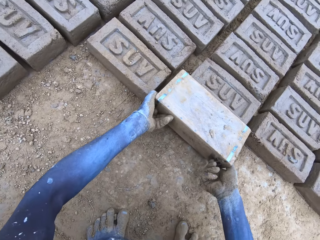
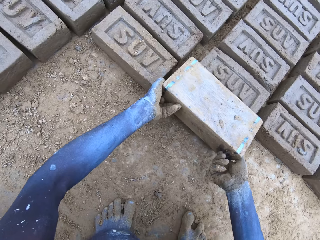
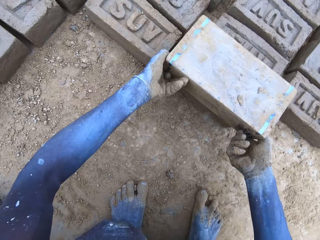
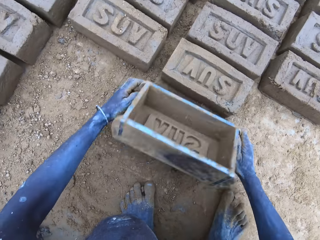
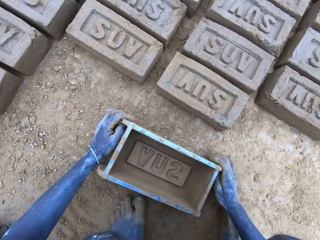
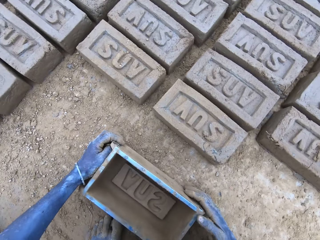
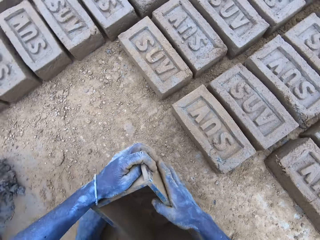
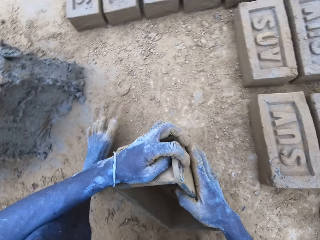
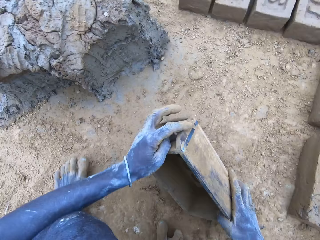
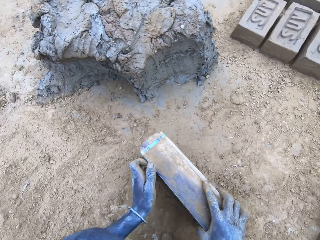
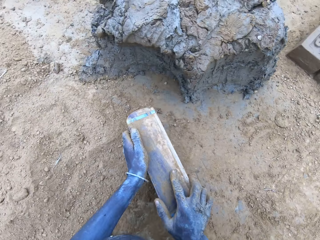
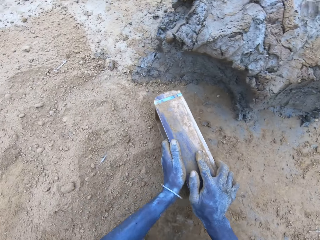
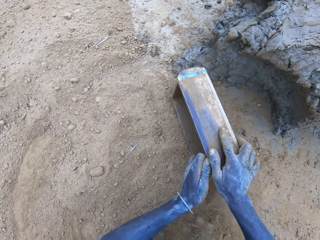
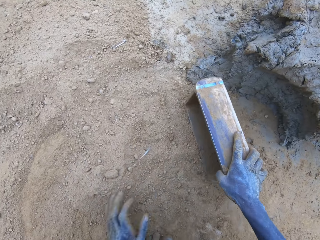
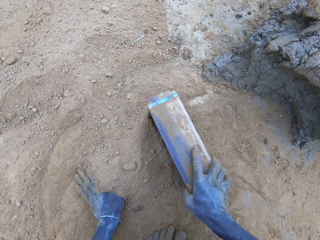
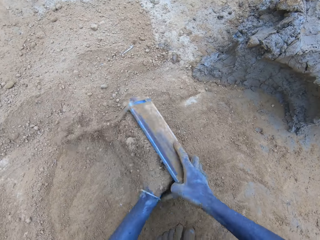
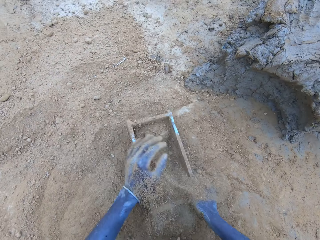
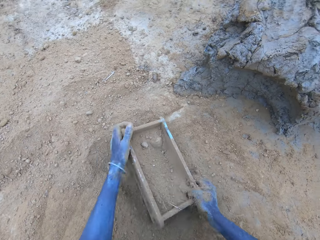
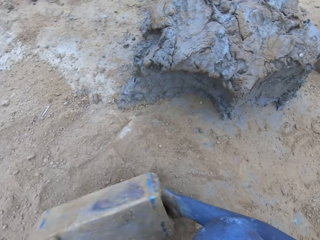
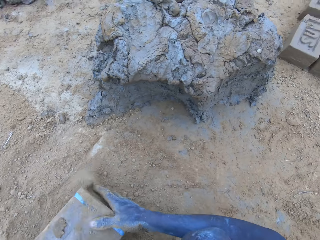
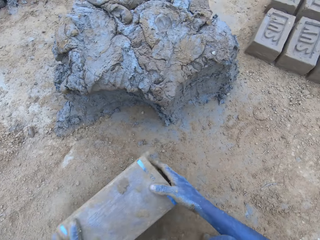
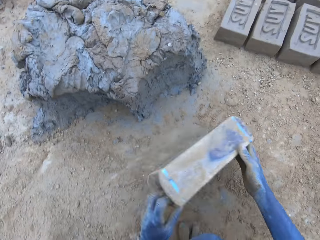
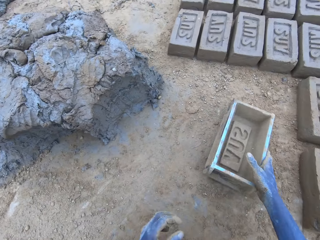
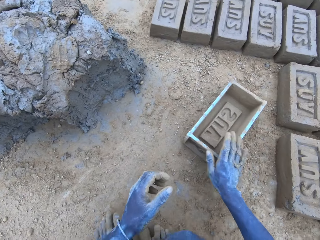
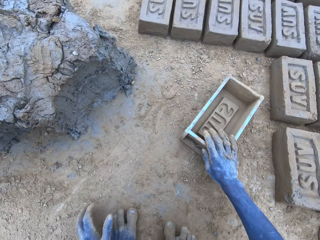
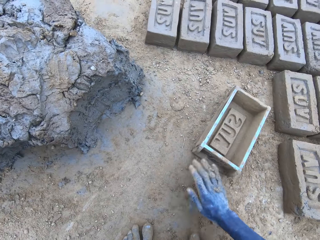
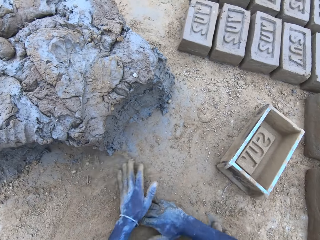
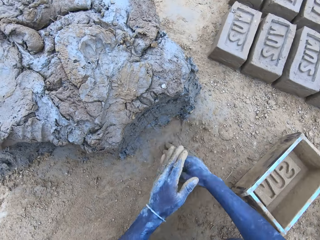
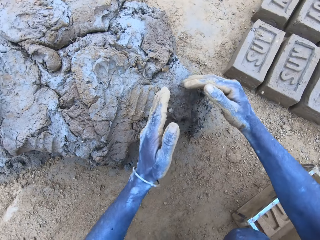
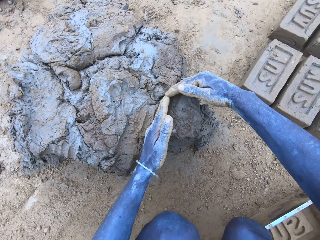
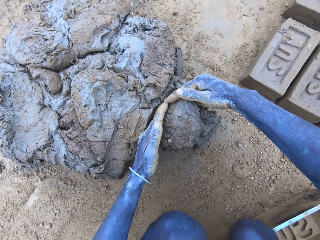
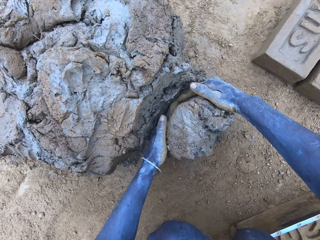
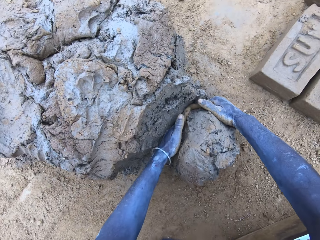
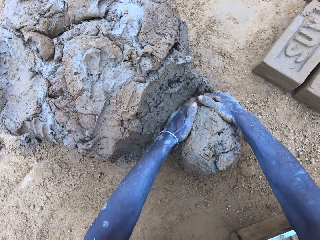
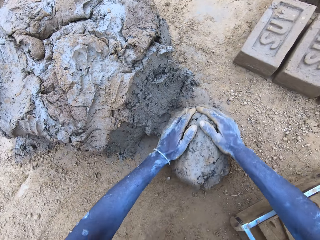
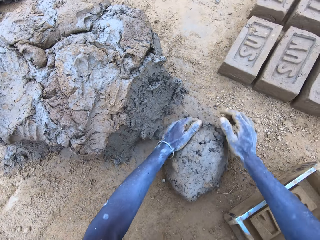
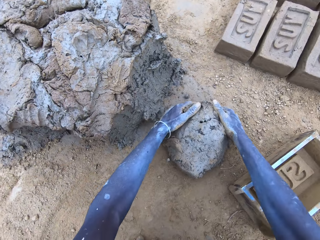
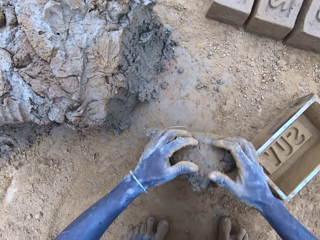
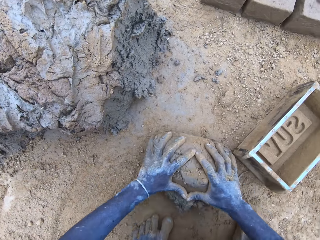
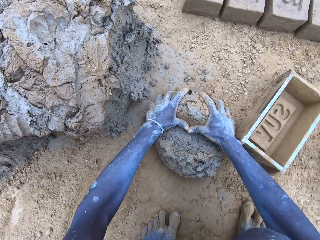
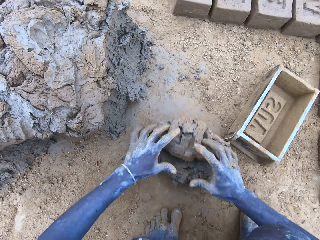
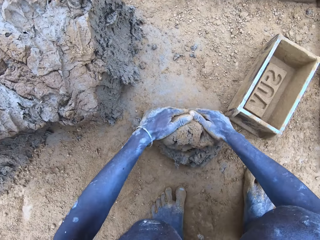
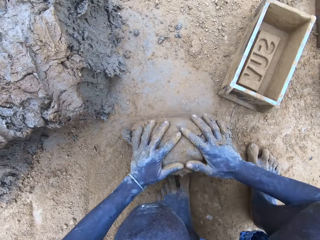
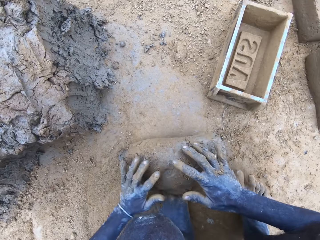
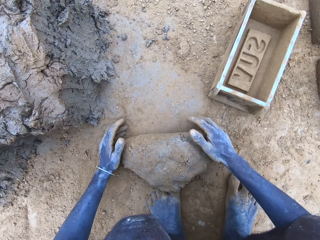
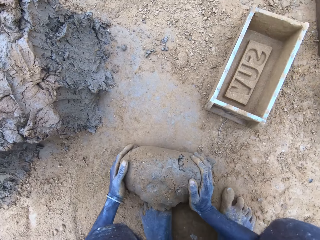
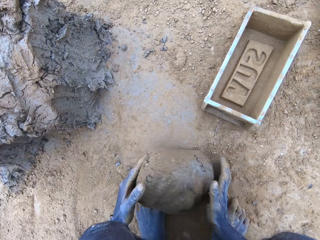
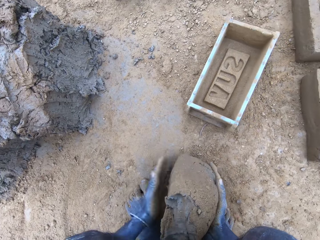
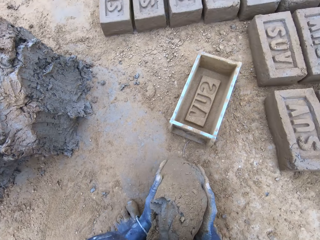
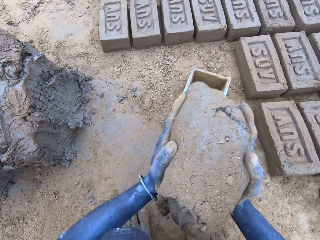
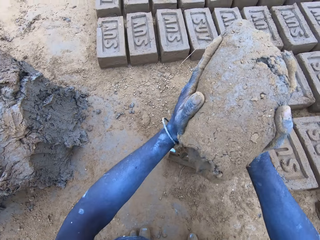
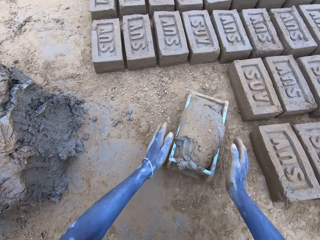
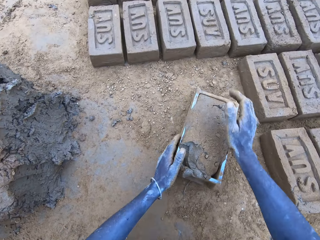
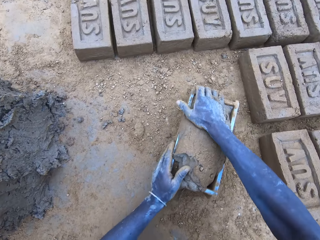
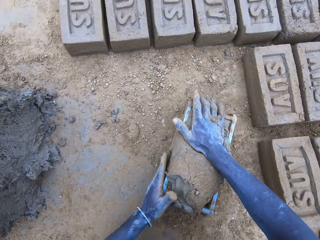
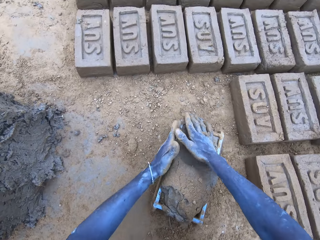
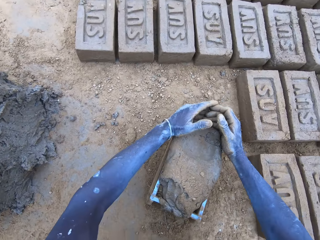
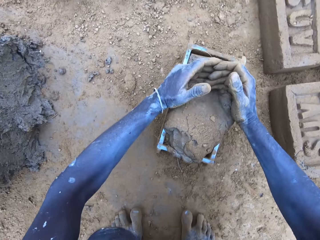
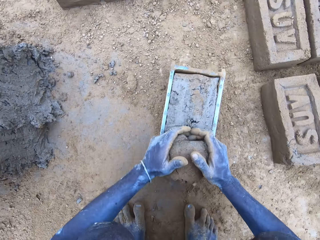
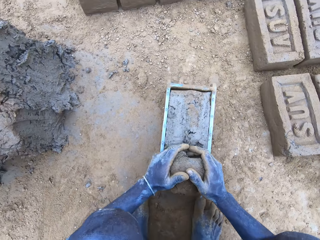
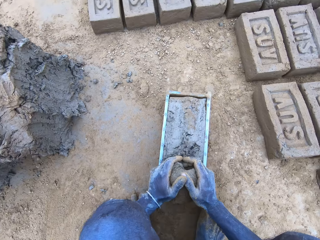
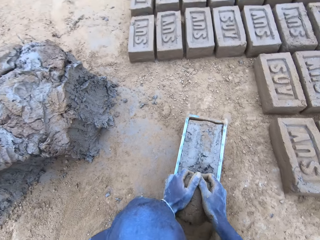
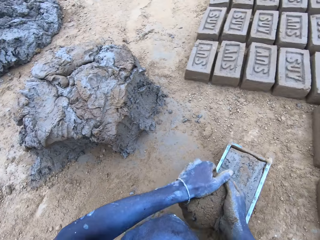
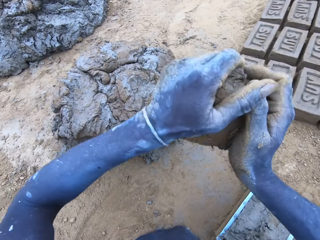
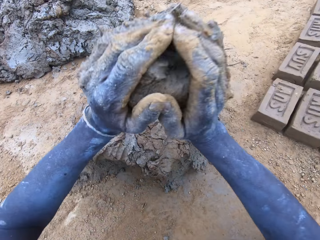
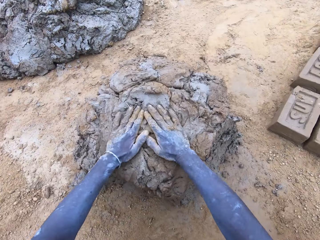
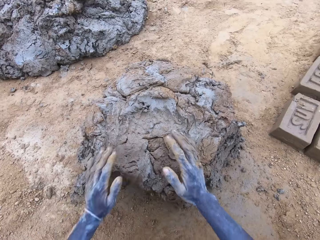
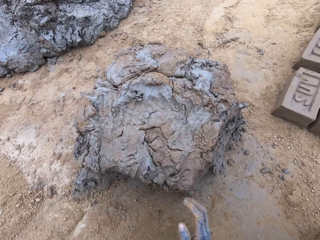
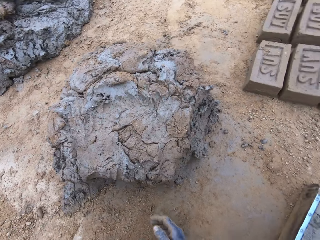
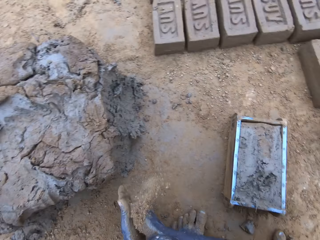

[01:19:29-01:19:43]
The camera wearer puts soil in the brick mold. They cut the mud. They mold the mud. They drop the mud in the brick mold. They reduce the mud and drop it.

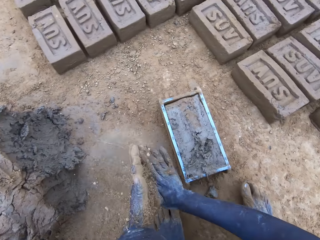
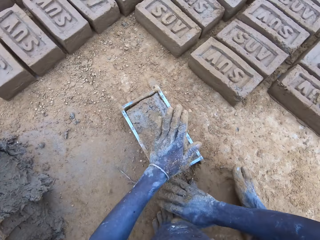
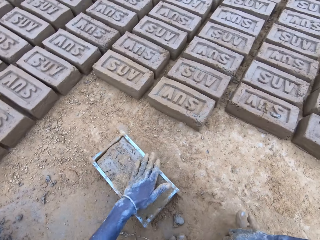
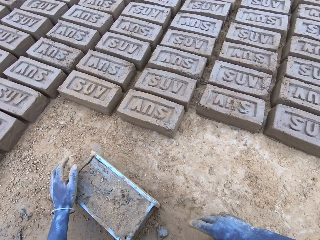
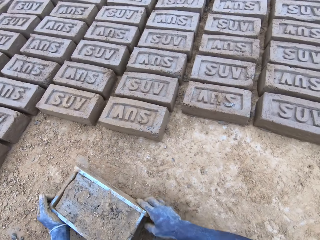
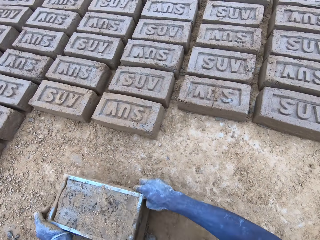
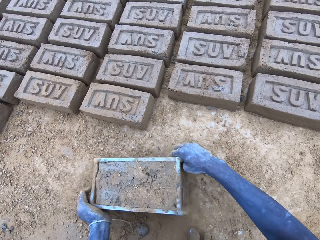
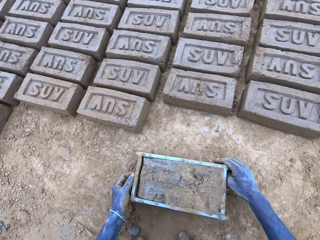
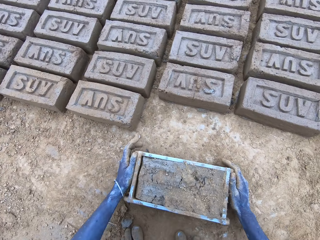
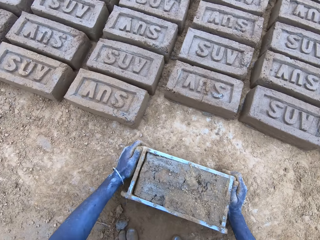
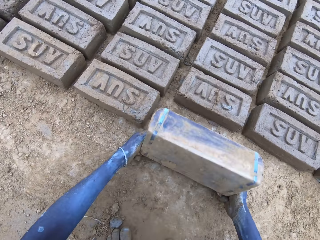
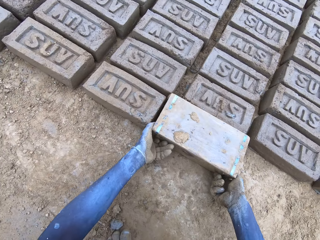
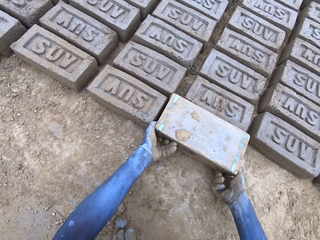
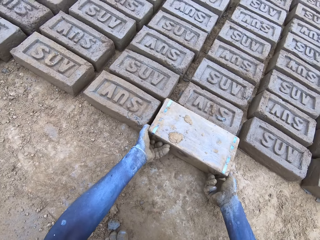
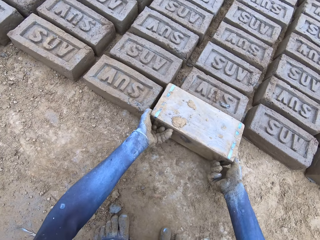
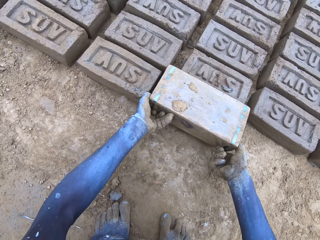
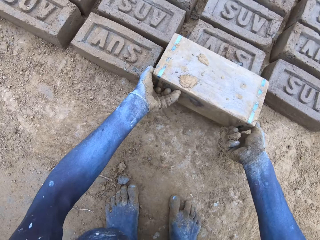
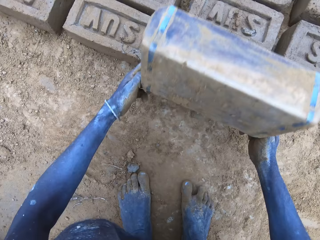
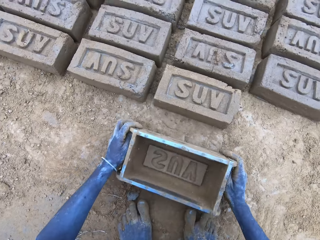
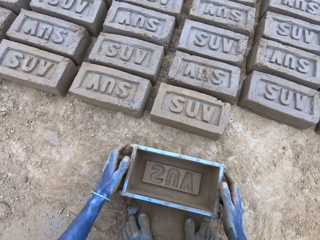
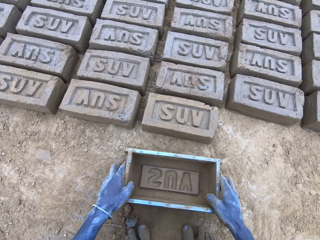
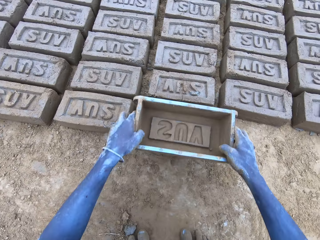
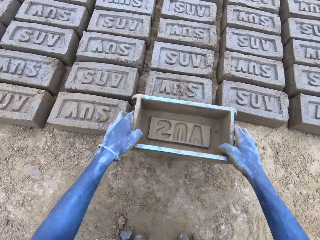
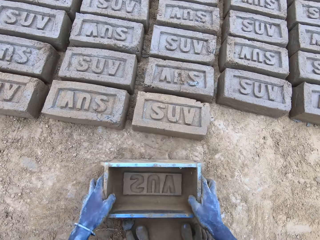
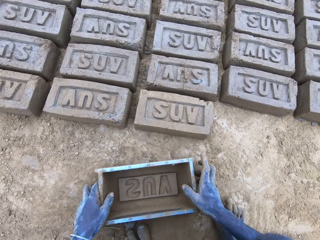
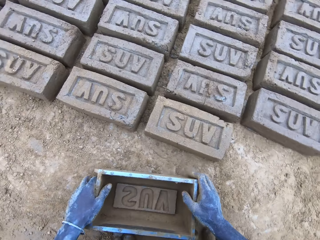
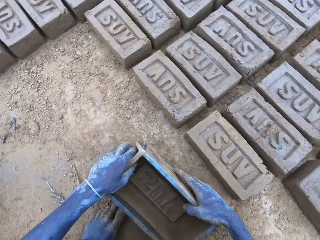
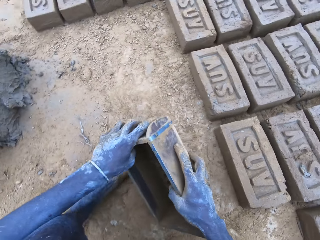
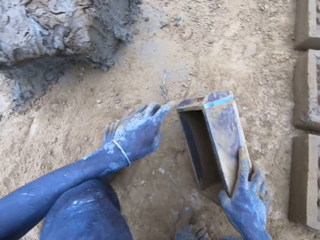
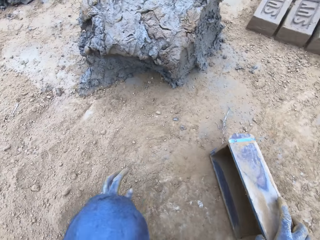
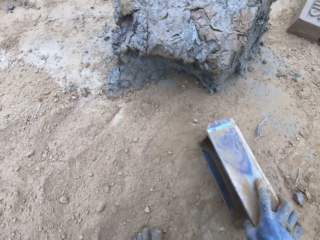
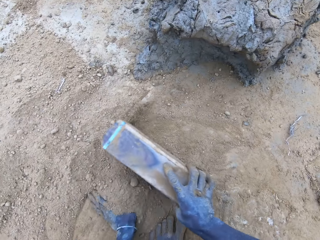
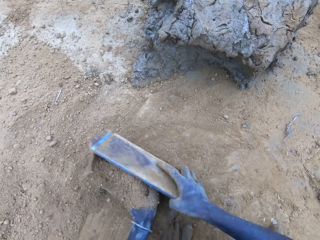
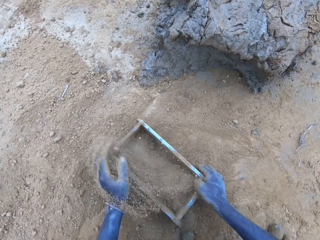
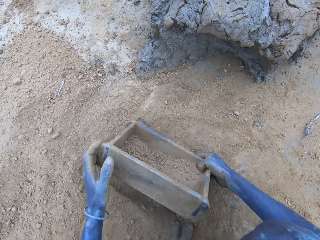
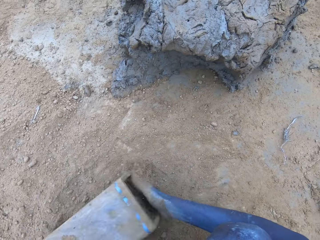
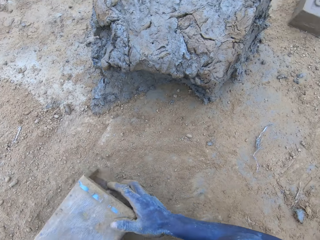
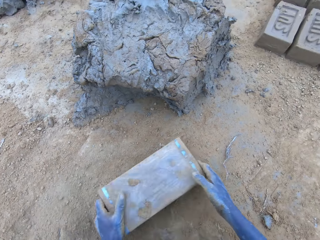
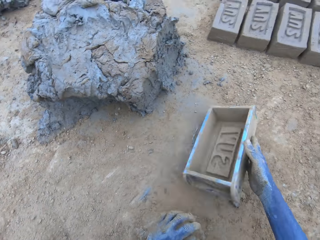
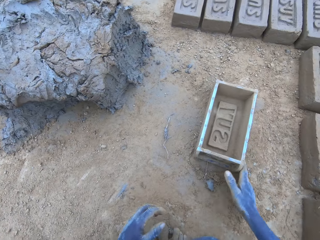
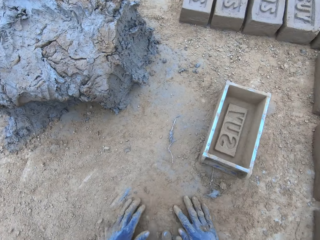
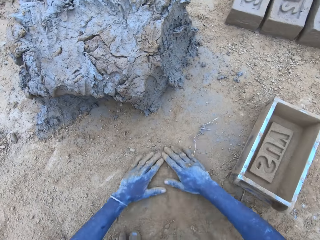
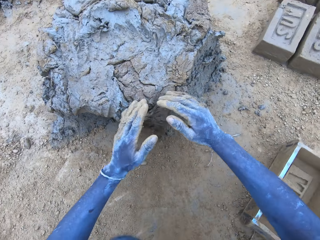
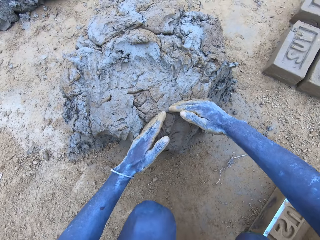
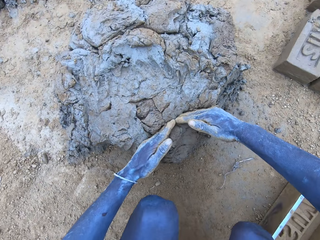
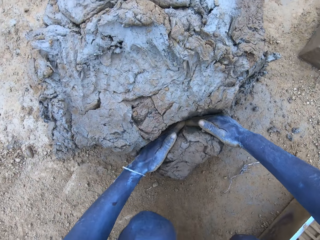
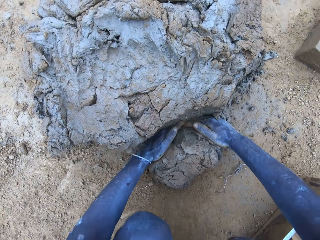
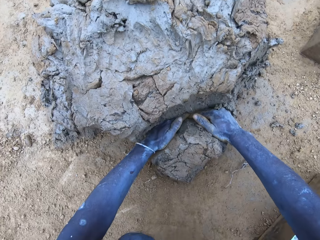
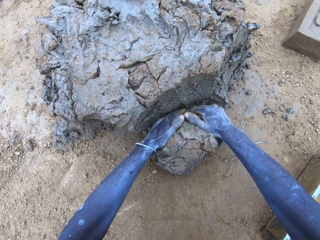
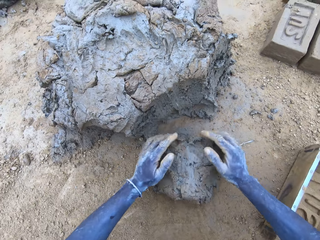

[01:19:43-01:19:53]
The camera wearer puts the brick on the ground. They put soil in the brick mold. They cut the mud.
